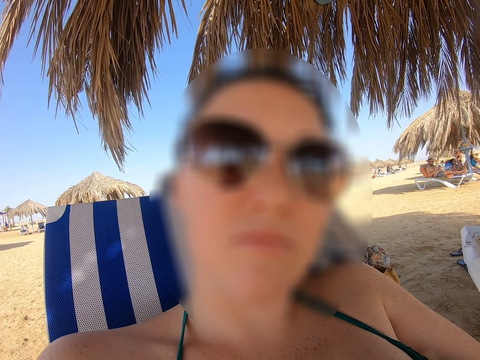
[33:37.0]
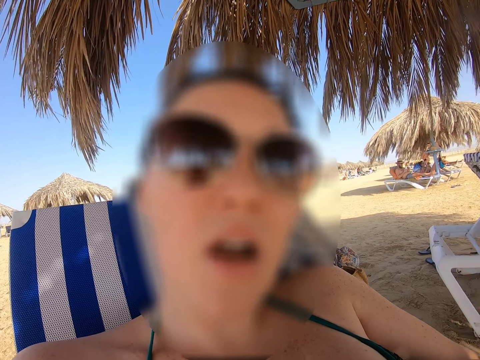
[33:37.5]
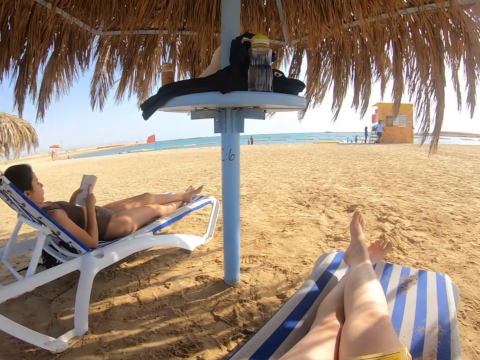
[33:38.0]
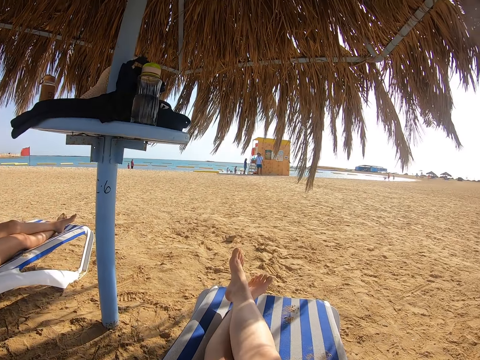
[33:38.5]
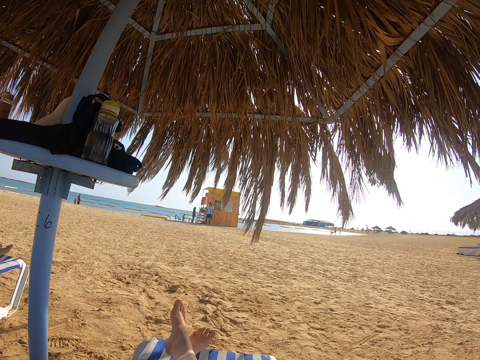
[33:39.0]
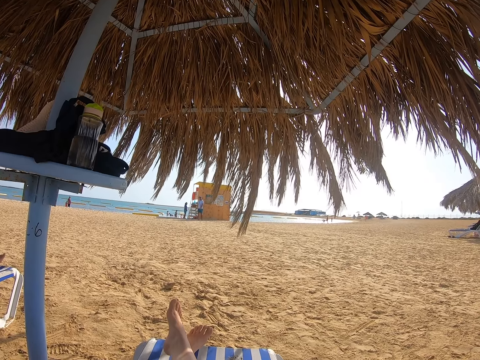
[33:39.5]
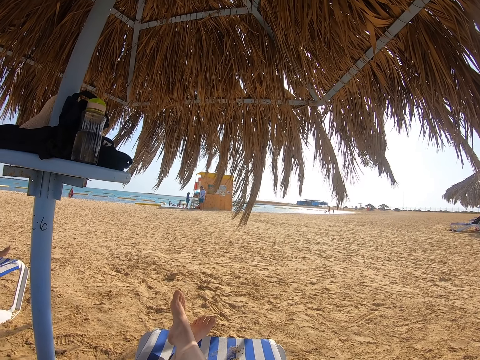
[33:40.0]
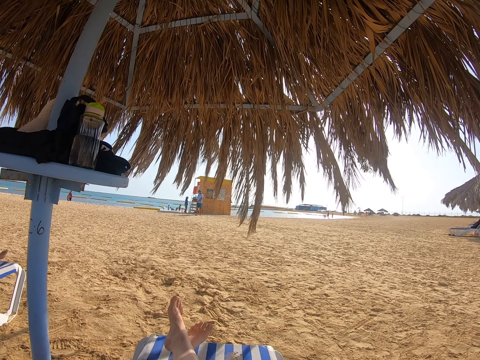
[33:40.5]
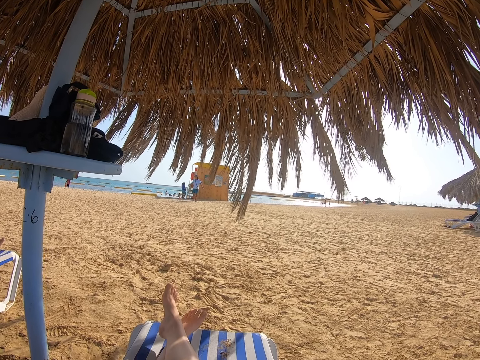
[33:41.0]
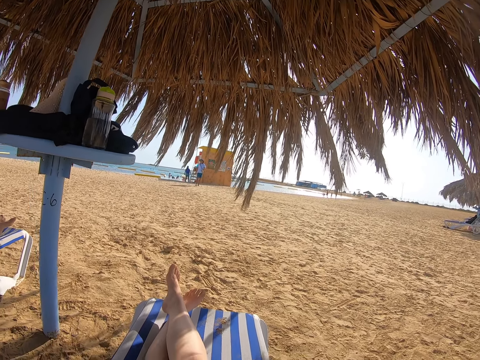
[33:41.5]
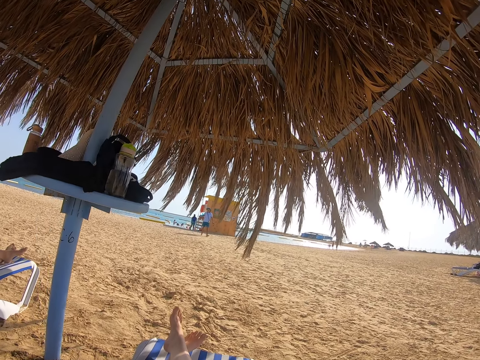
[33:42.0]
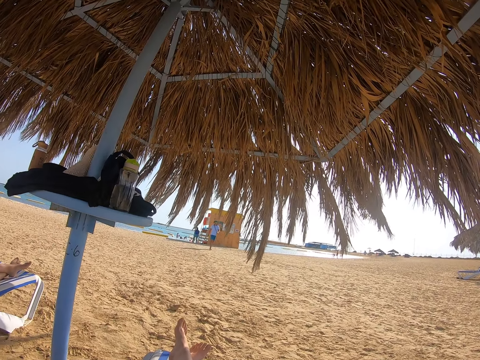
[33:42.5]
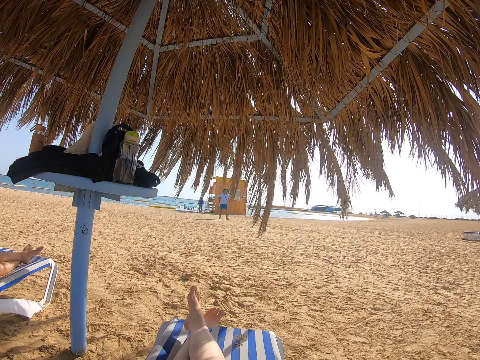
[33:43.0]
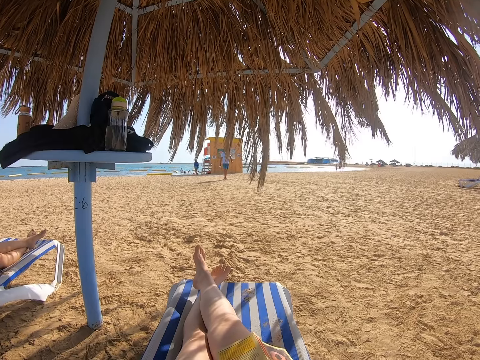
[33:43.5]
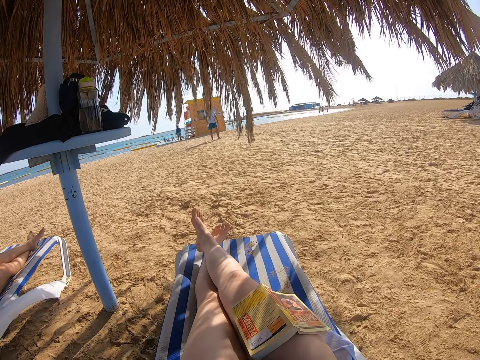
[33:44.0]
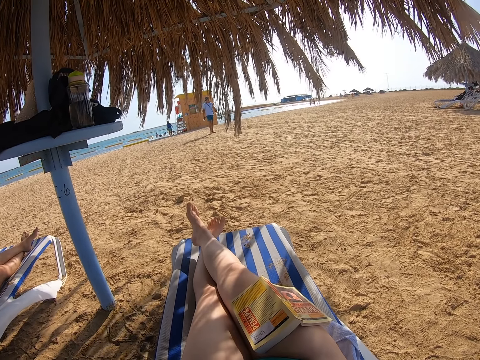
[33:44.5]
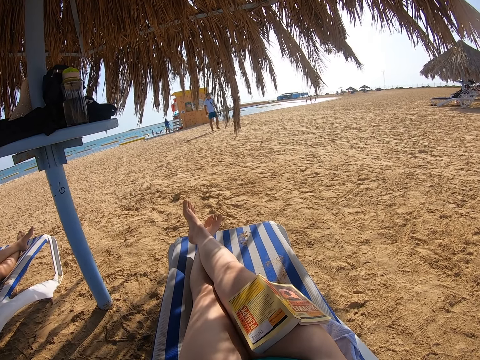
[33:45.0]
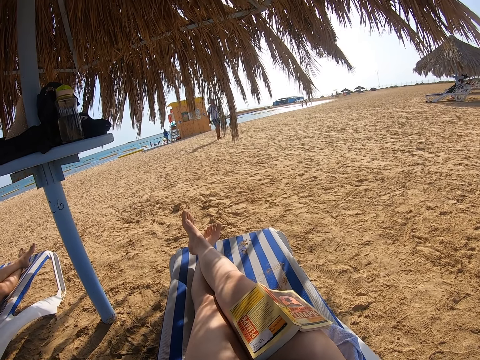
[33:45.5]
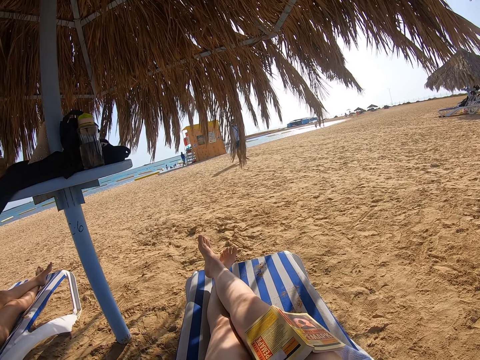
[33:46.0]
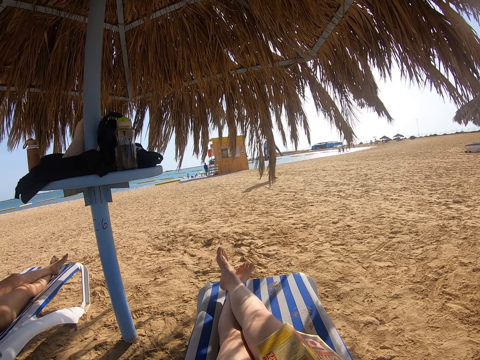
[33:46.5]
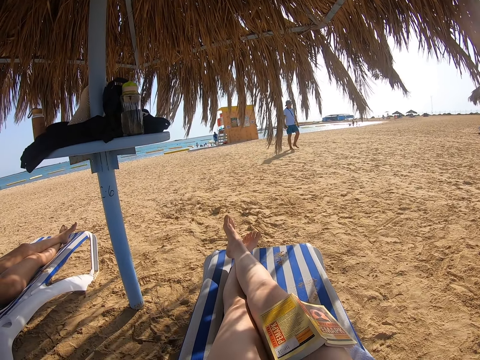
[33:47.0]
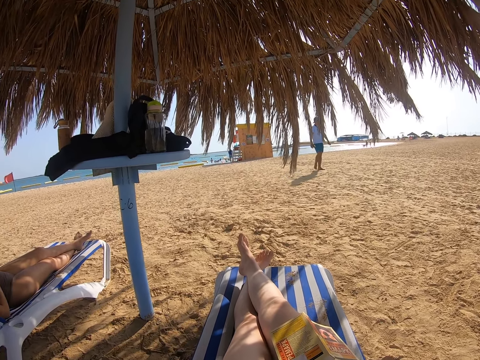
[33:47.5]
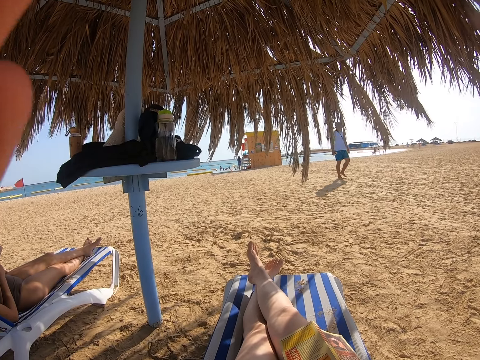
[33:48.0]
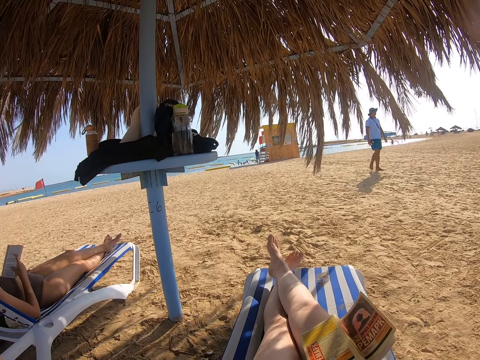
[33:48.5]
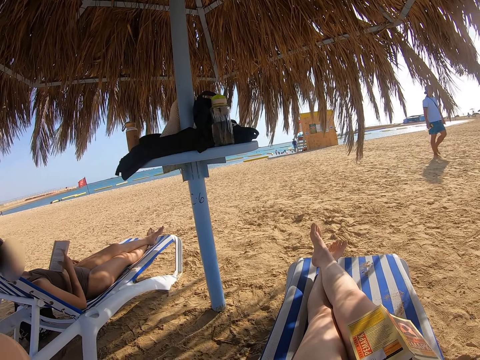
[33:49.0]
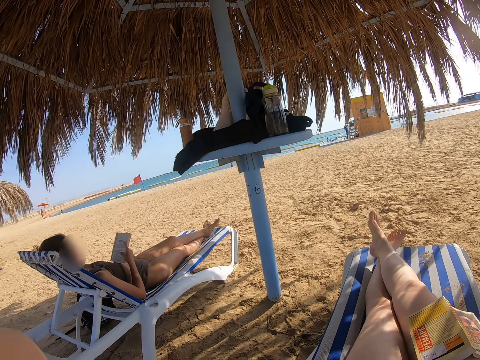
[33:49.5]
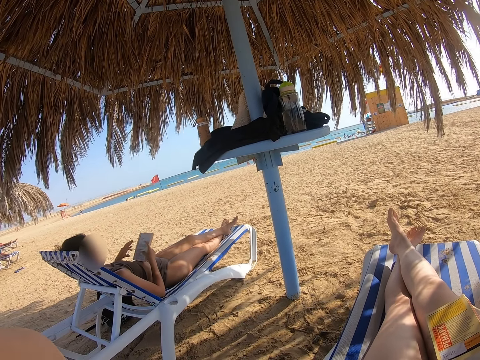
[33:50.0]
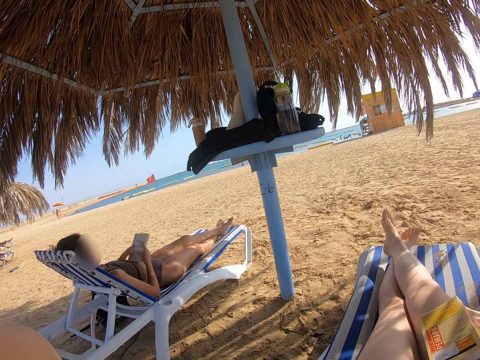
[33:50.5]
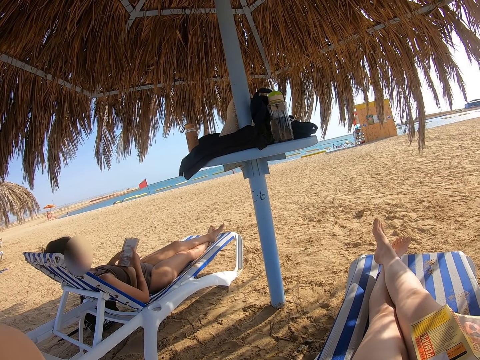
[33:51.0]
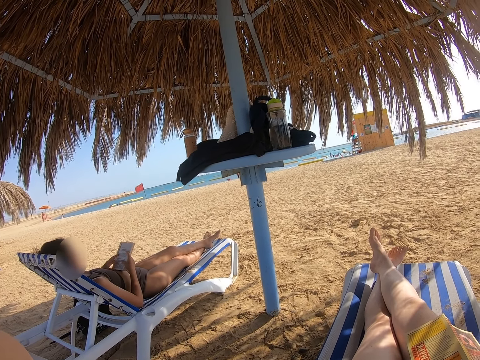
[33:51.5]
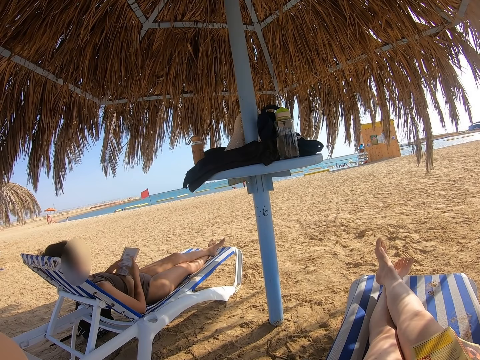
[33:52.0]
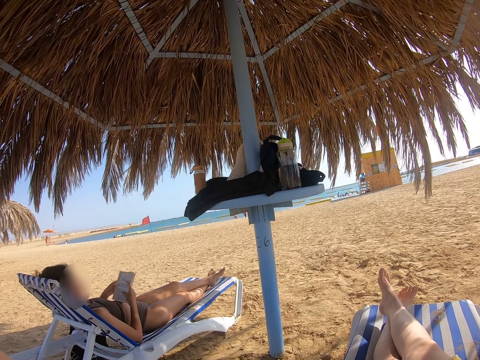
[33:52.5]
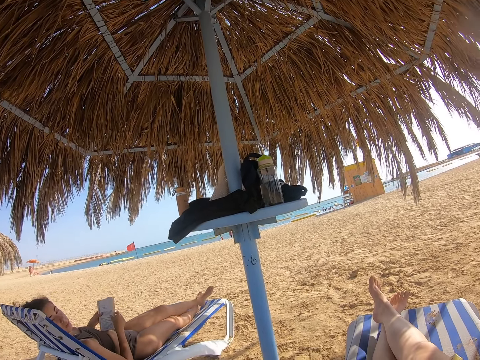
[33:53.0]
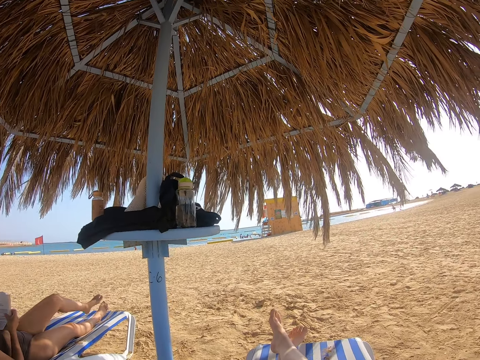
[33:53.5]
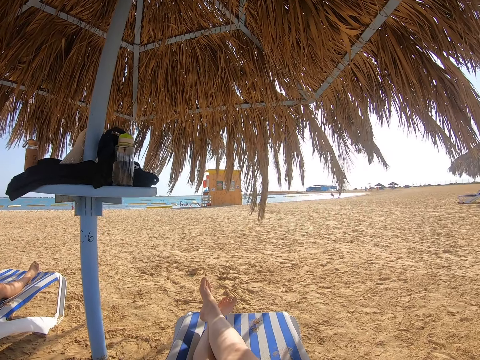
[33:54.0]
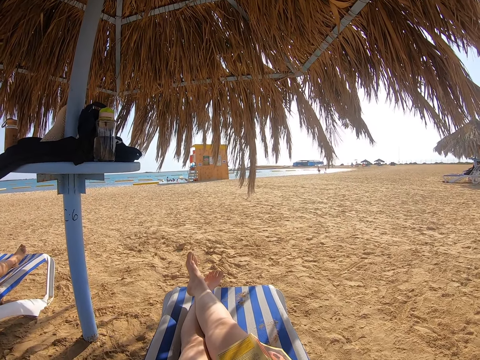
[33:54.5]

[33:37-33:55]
The camera wearer fixes the camera. They turn around the beach. They look towards a lady.

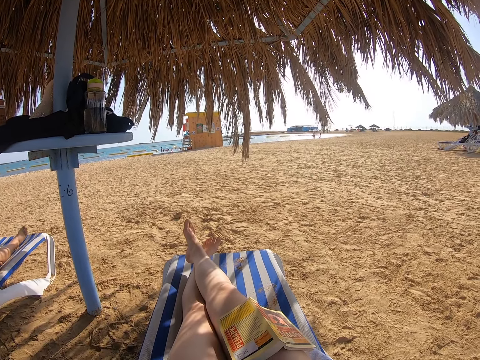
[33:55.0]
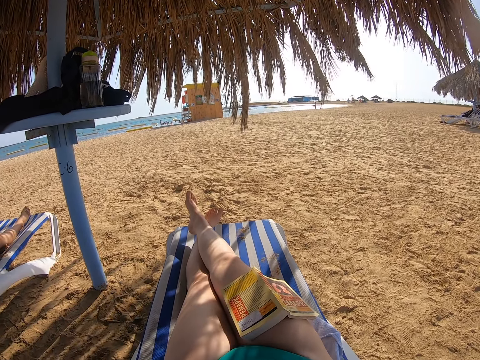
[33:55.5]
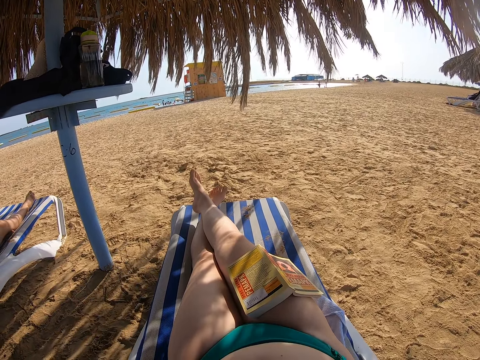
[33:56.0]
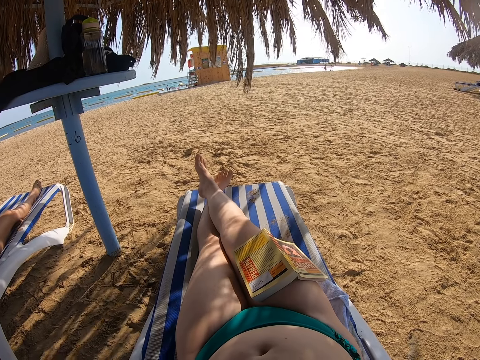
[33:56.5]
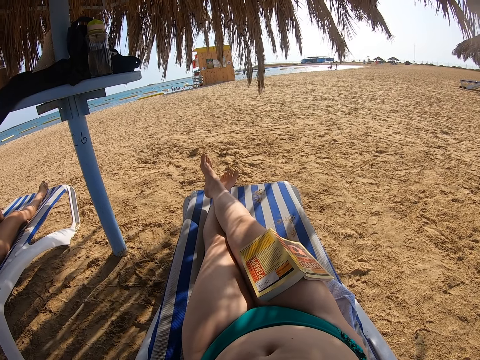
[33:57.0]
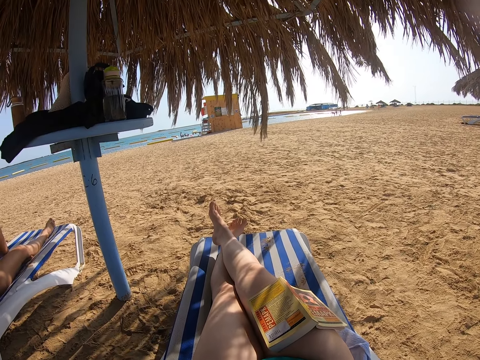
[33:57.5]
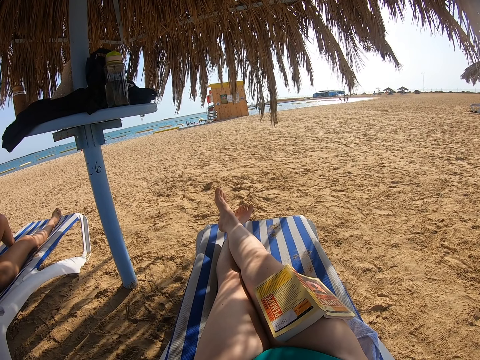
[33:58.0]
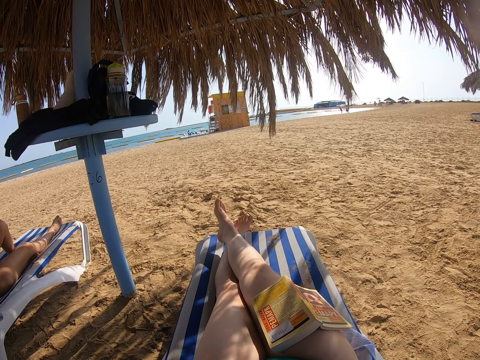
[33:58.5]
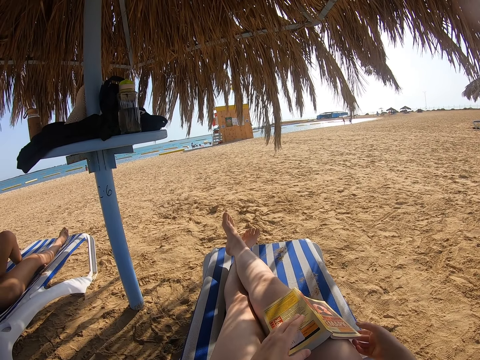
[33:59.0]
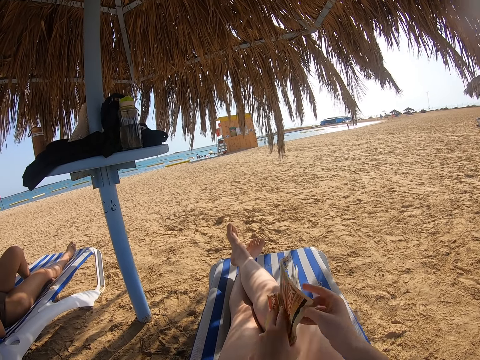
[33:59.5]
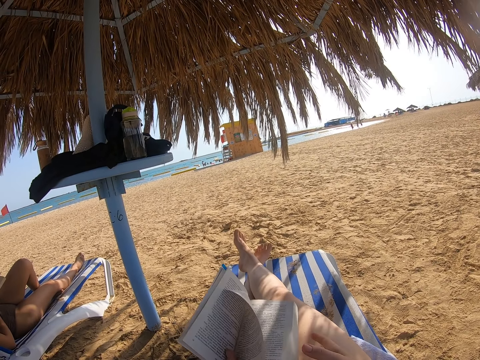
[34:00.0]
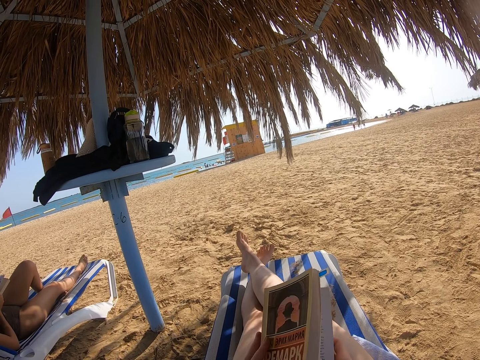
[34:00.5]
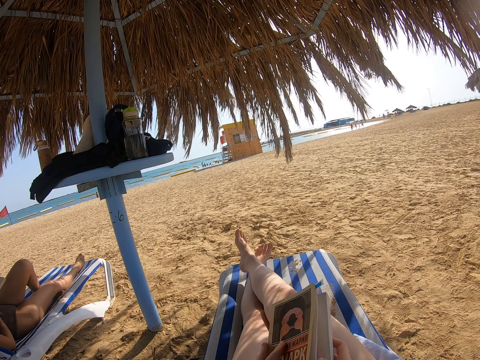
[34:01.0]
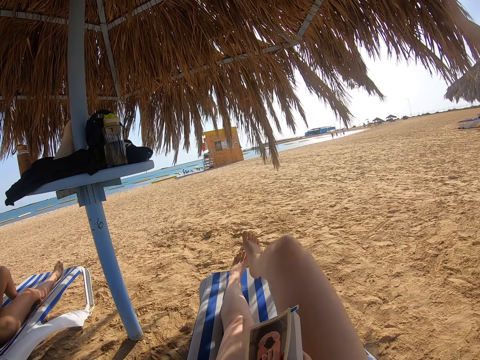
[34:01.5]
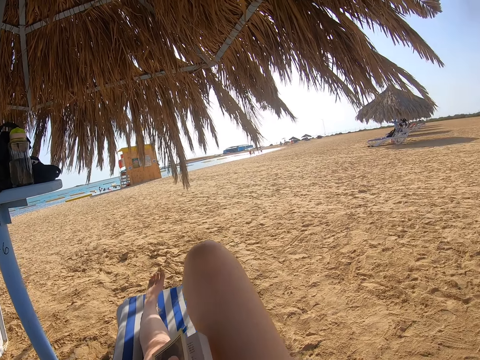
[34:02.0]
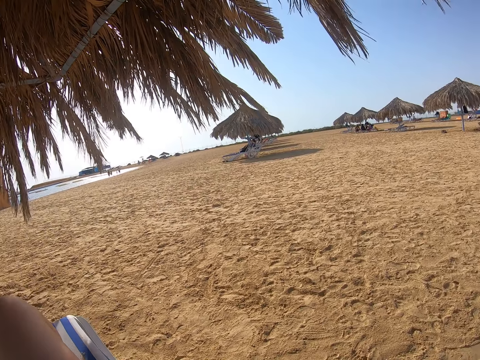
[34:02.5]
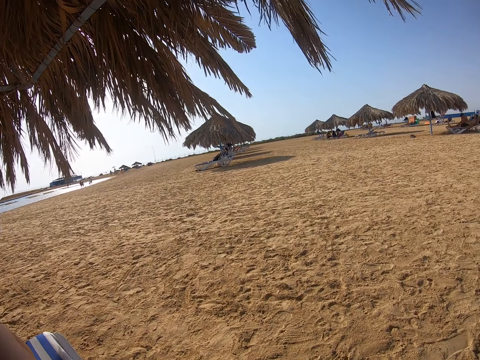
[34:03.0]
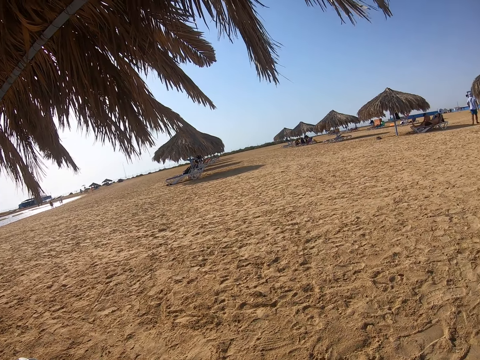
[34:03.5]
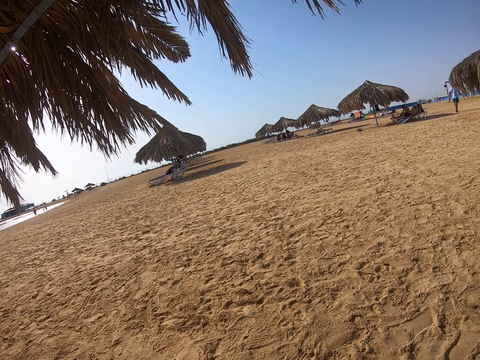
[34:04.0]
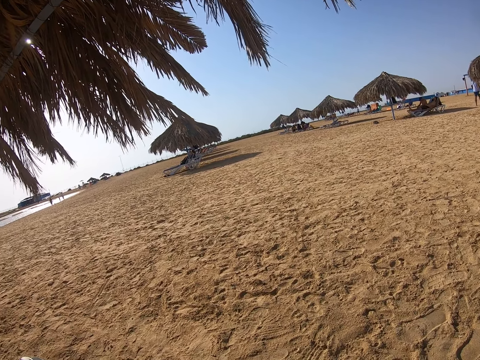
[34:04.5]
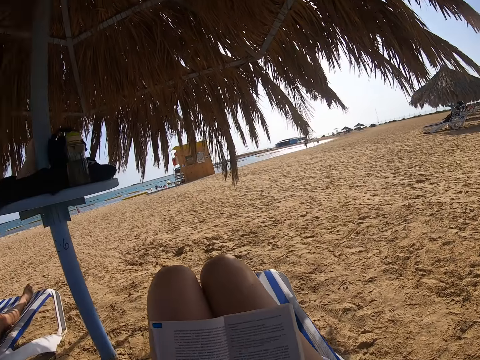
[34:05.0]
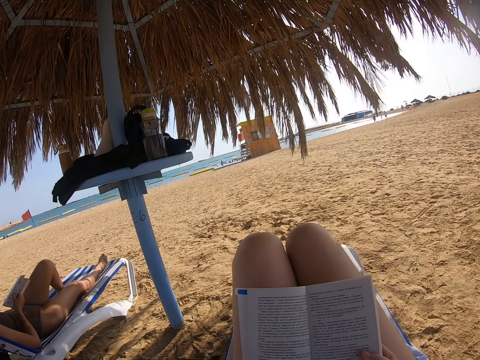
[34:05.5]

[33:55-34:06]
The camera wearer picks up the book. They withdraw both hands from something. They hold the book with both hands. They turn the book with both hands. They adjust the legs. They look around. They fold both legs on the bench. They read the book.
